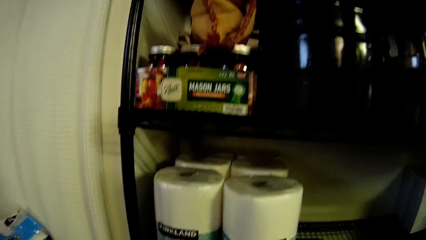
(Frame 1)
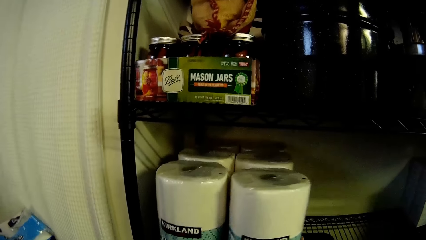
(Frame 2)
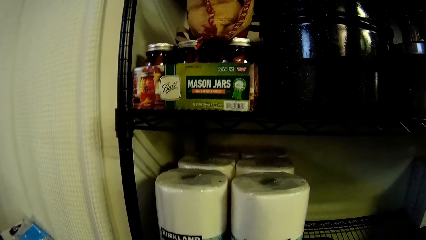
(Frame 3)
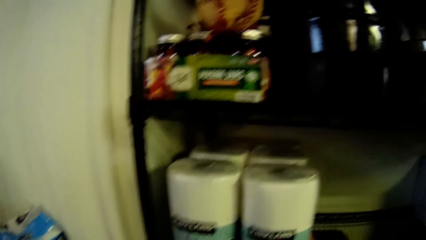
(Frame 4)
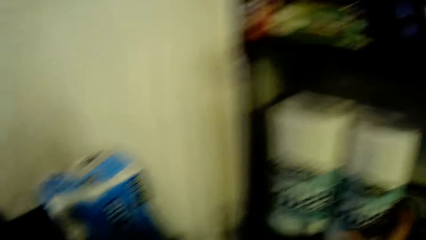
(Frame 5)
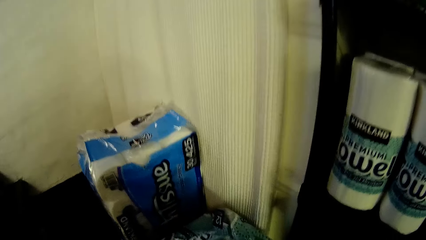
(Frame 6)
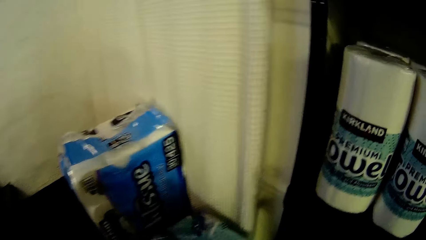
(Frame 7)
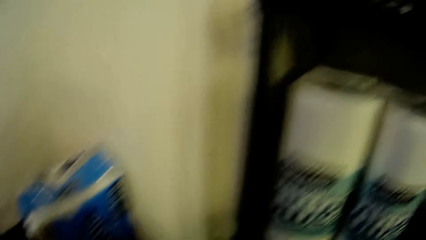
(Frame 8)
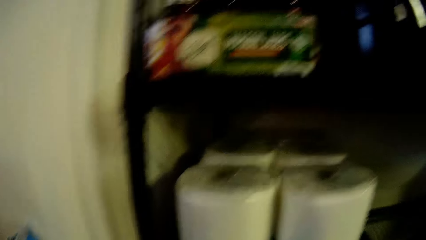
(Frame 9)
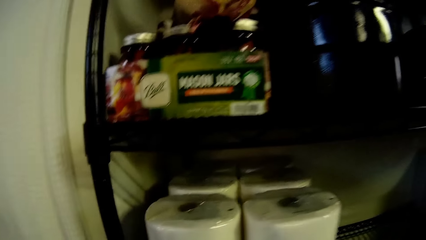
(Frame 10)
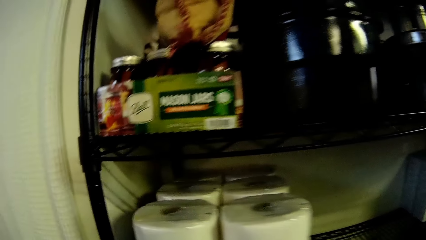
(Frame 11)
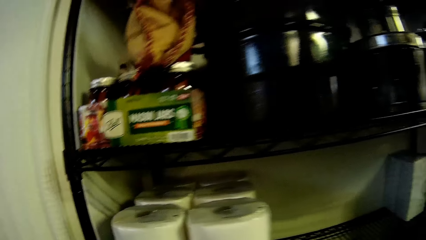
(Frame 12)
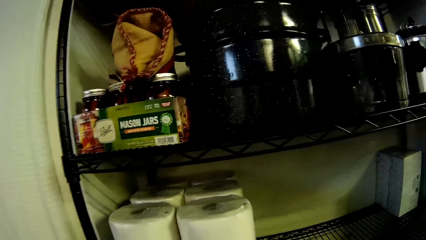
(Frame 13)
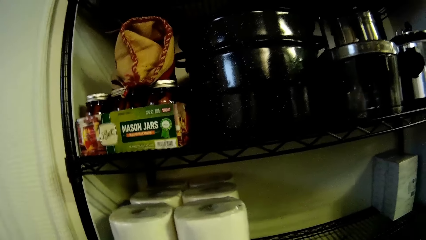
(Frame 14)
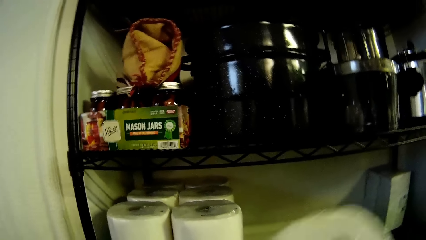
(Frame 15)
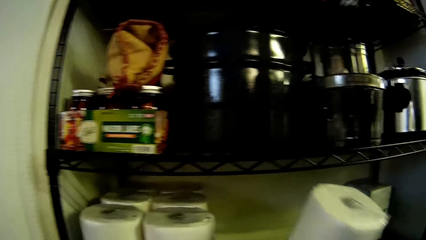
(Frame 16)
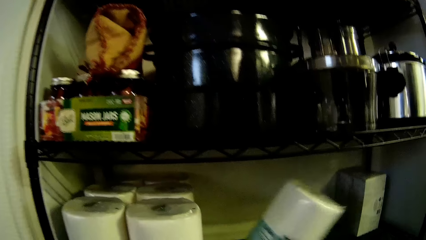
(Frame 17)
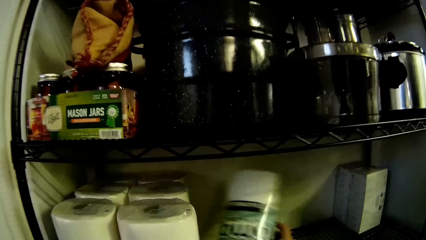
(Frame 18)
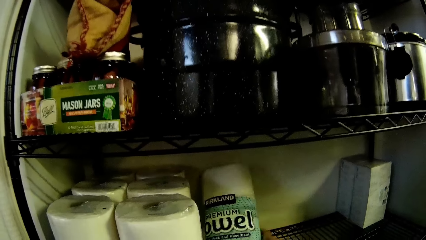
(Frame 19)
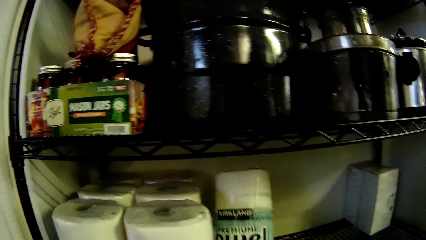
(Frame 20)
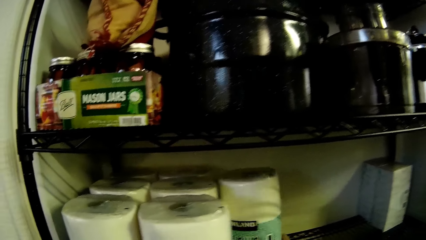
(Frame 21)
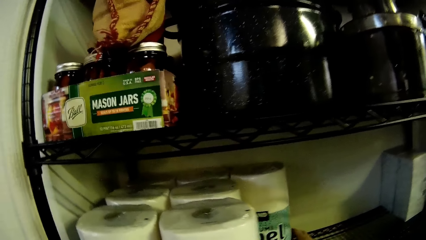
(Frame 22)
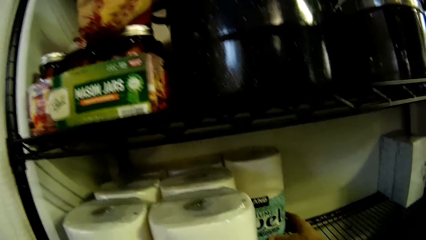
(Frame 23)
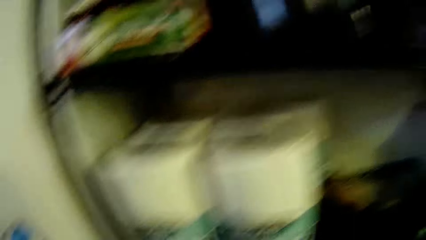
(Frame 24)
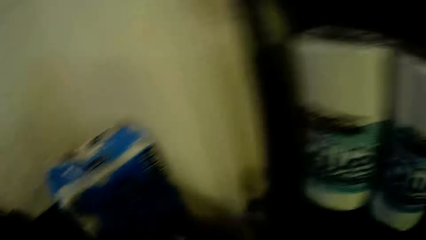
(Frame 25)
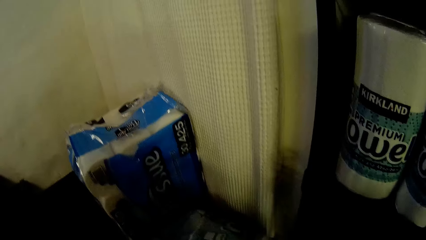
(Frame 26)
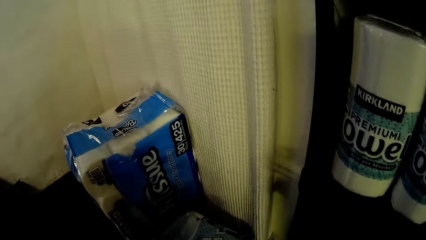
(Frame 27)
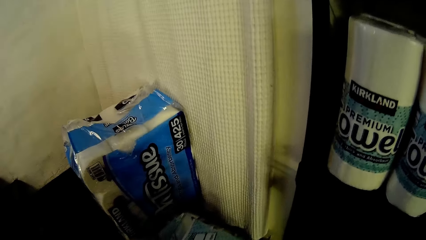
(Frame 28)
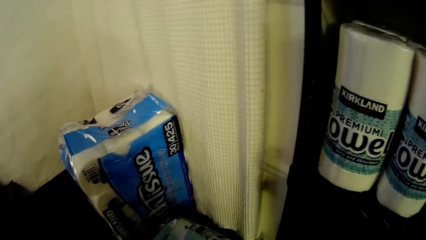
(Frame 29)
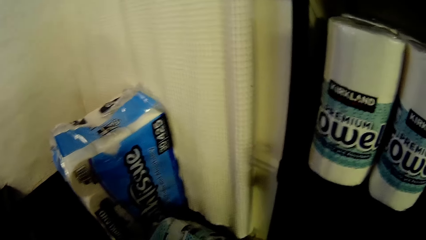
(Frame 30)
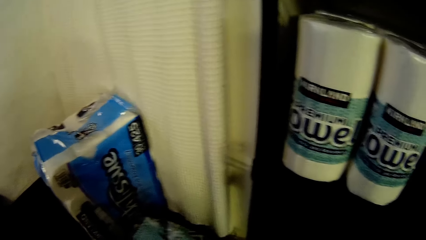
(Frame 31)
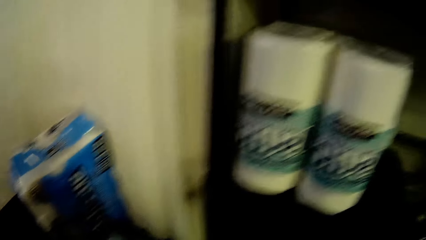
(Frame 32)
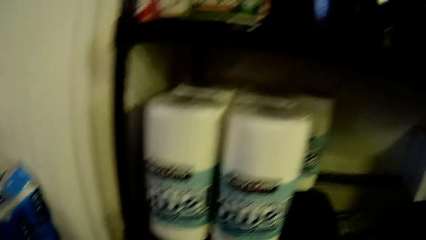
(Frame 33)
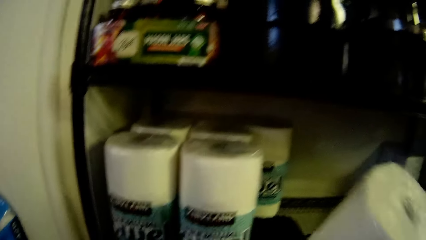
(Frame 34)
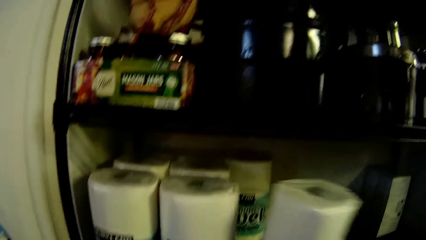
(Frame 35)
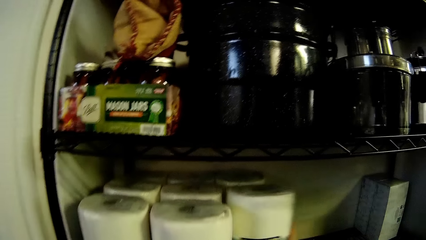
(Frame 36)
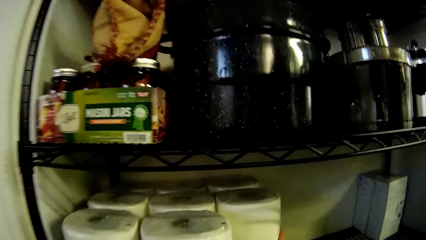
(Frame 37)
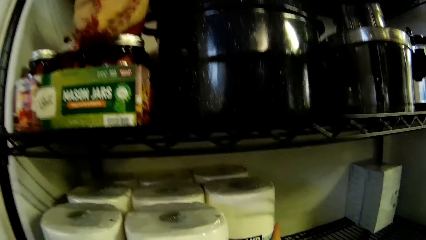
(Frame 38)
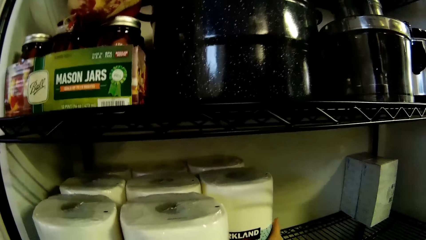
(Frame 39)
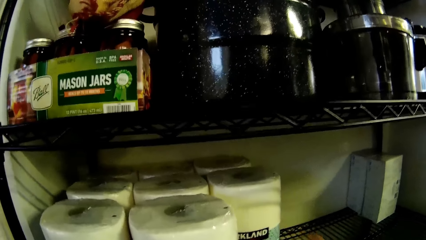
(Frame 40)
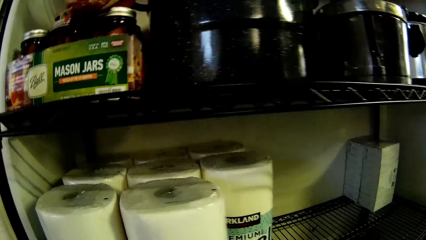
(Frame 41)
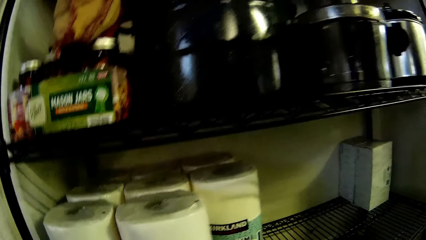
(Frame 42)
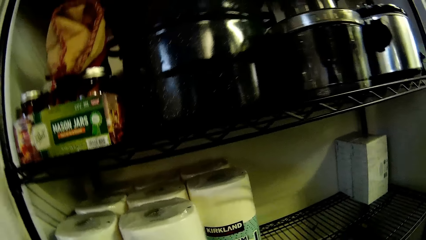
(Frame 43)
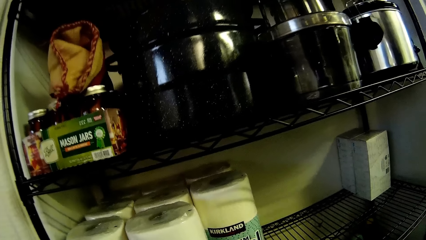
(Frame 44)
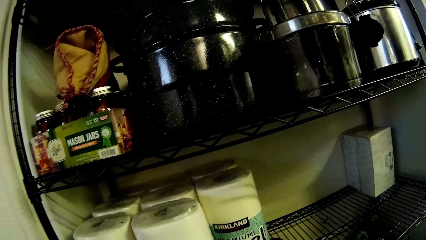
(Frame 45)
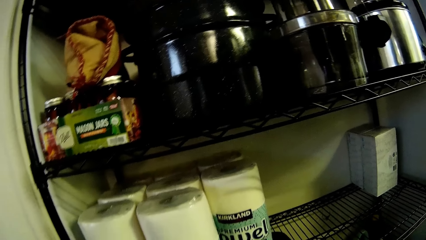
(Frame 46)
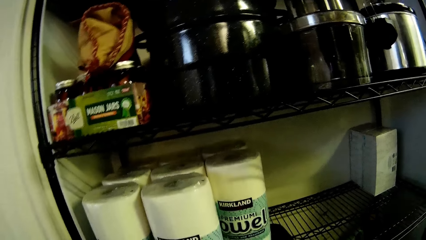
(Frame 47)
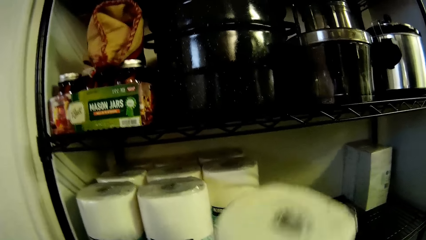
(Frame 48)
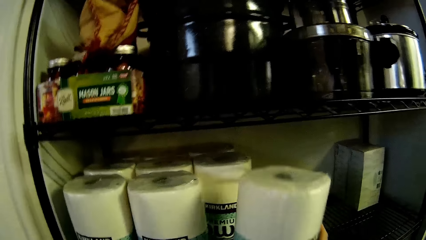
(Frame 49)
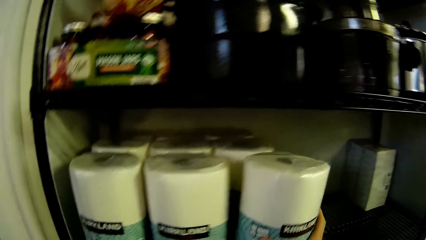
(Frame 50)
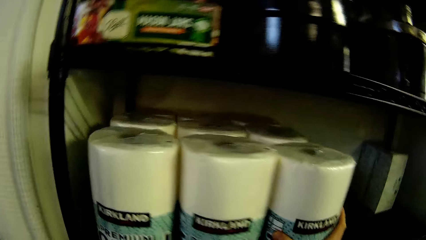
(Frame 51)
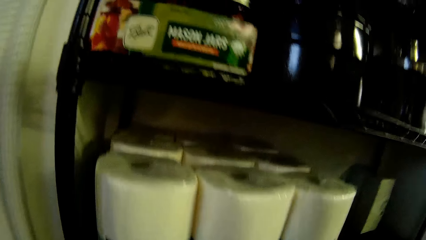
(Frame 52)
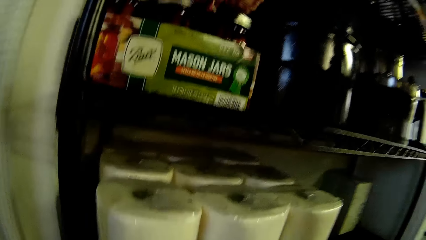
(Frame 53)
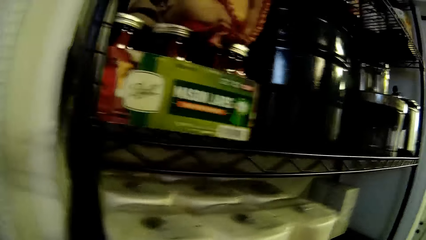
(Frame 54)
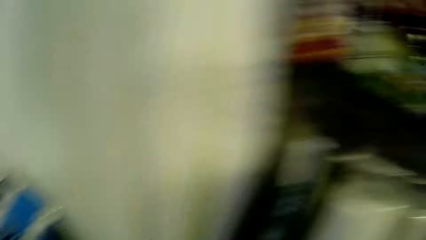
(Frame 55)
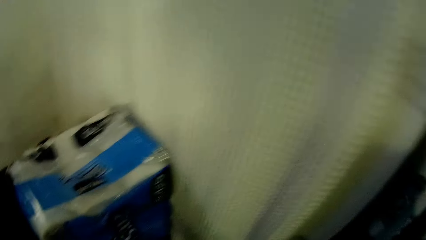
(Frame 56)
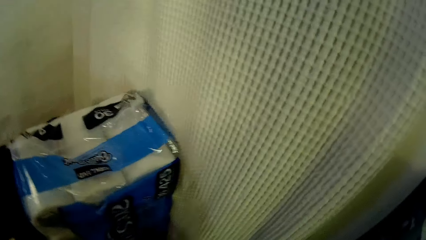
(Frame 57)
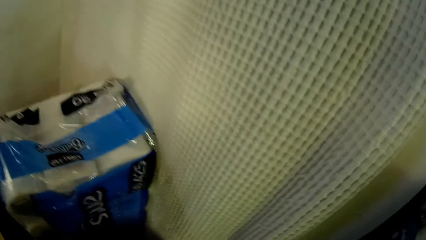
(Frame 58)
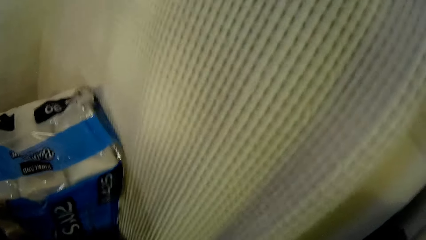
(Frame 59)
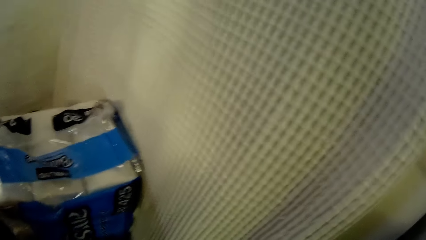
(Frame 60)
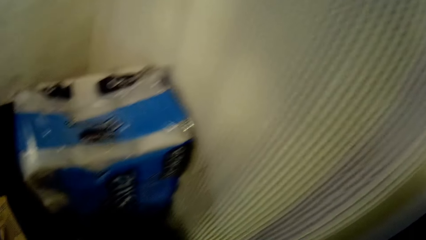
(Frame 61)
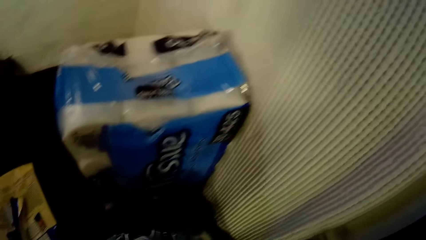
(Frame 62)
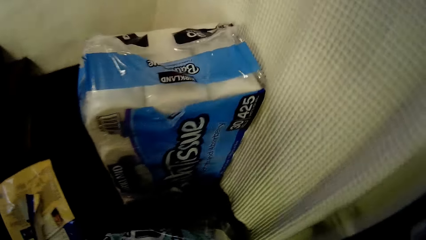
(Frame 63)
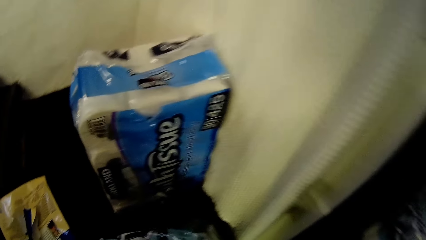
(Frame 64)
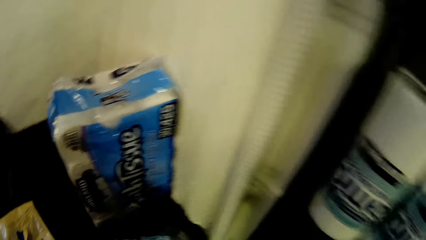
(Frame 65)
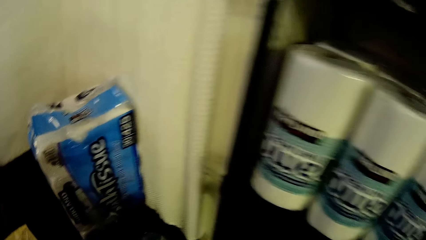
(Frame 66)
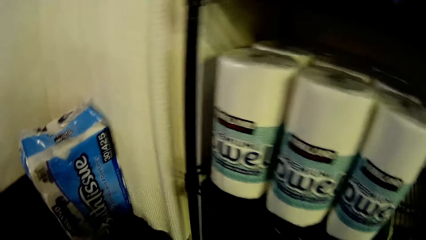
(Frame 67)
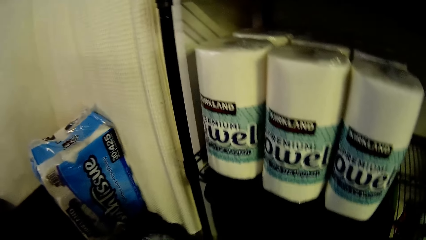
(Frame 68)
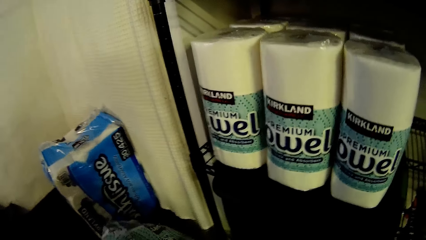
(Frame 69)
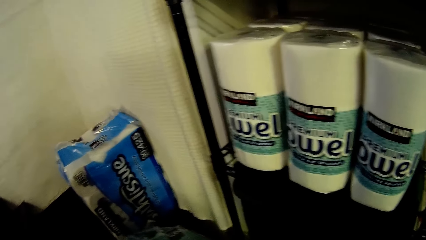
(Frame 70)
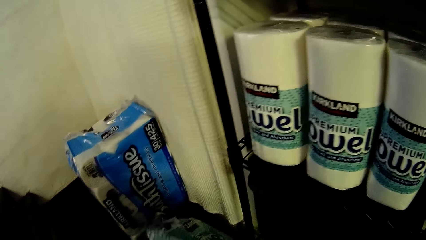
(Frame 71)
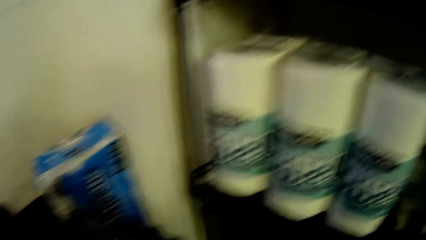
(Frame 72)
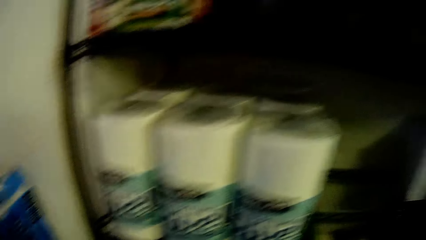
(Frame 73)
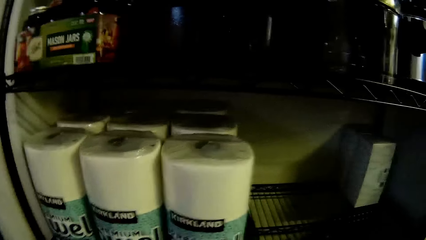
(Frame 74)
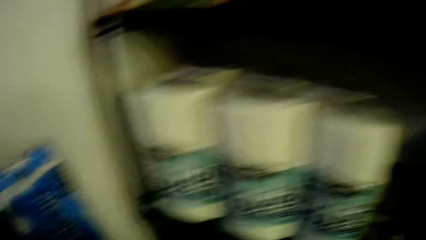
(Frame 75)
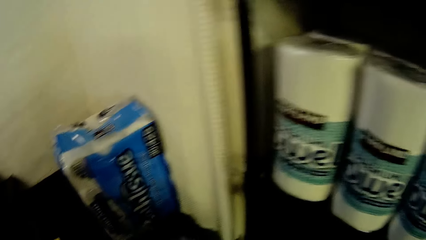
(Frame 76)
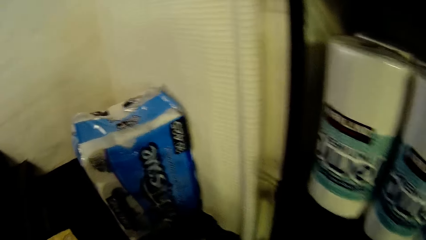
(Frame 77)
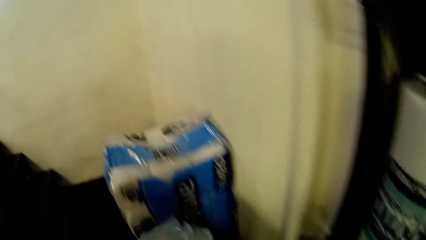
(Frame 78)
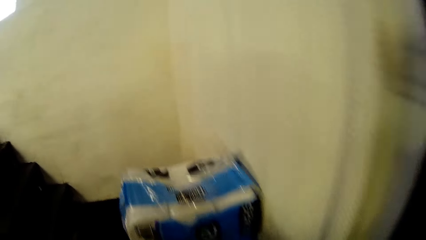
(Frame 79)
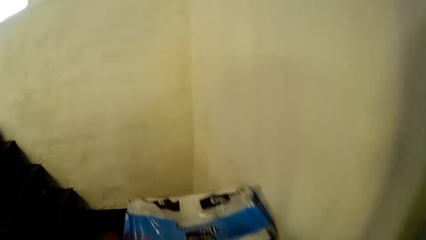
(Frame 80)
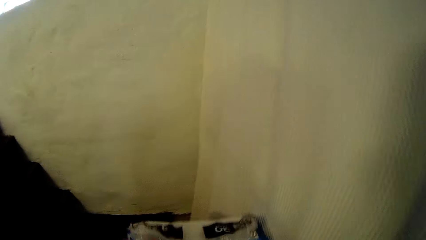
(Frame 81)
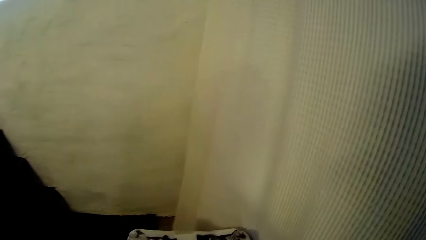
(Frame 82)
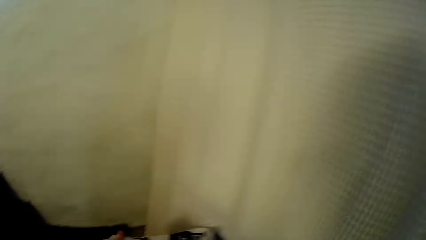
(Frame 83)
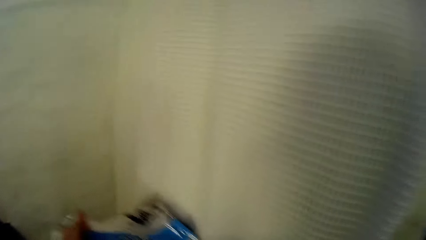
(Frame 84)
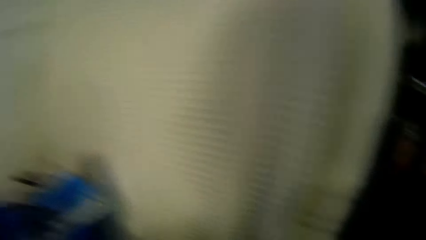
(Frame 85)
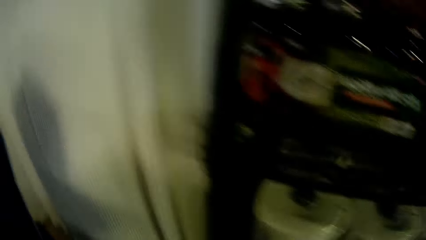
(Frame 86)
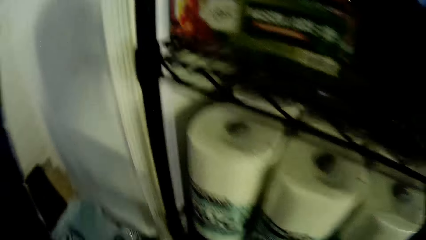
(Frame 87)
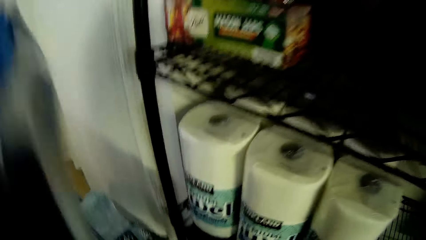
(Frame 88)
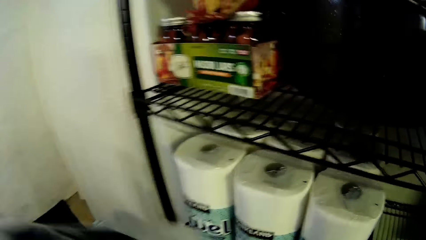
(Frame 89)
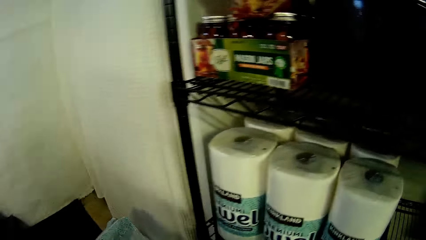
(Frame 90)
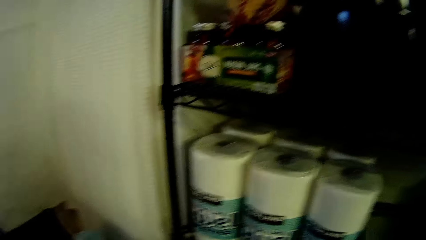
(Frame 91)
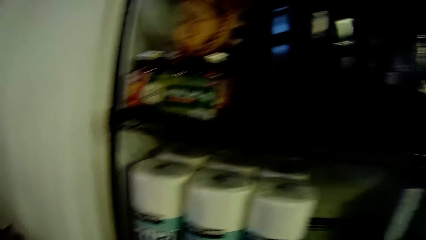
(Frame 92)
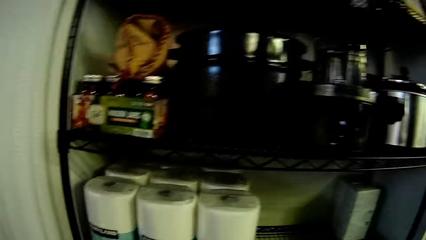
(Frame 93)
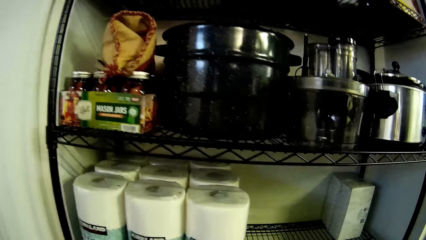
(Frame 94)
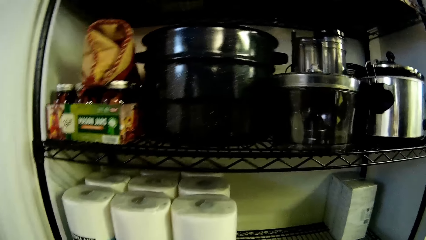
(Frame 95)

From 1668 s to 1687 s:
The camera wearer places the paper towel on the shelf. He picks a paper towel. He drops the paper towel or toilet roll on the pantry's shelf with his right hand. He picks a paper towel. He places the paper towel on the shelf. He places the paper towel on the shelf again. He touches the paper towel package. He picks a packet of paper towel. He carries a big pack of toilet roll with his left hand.
